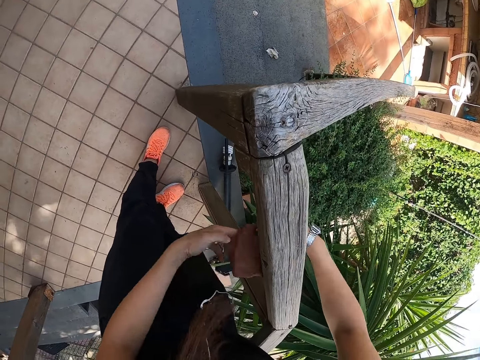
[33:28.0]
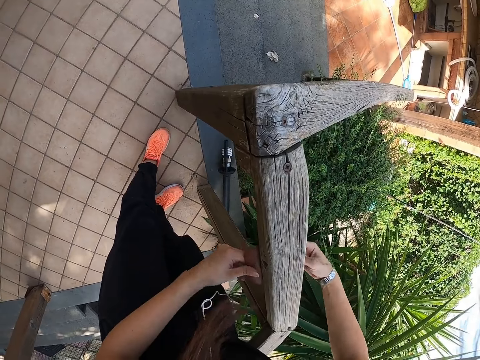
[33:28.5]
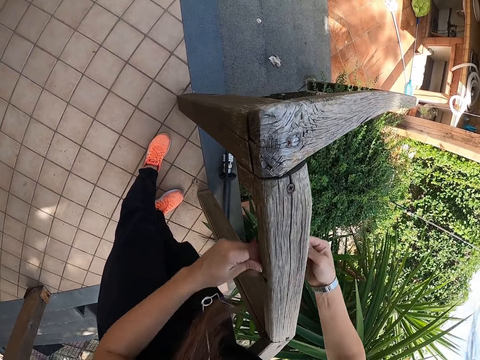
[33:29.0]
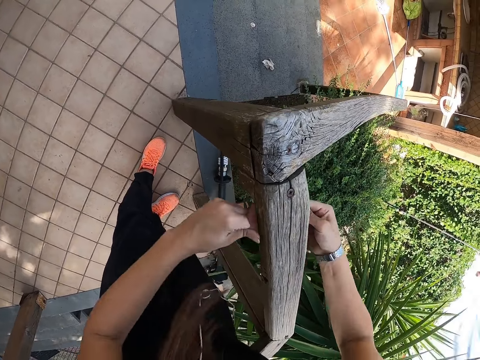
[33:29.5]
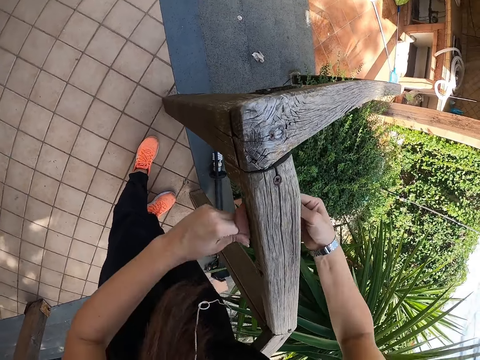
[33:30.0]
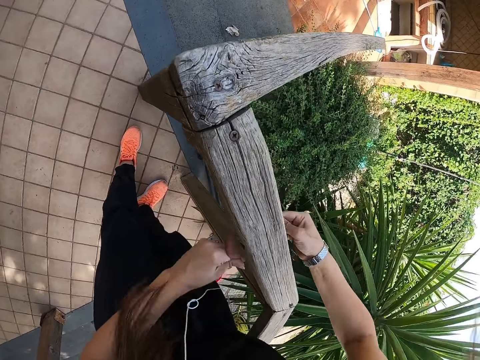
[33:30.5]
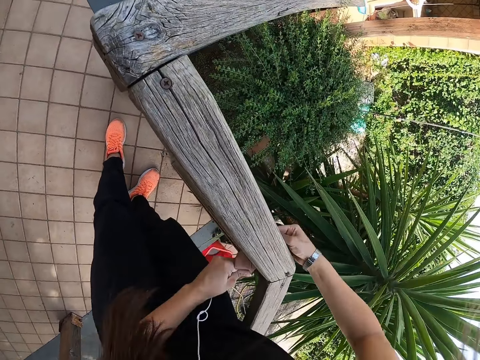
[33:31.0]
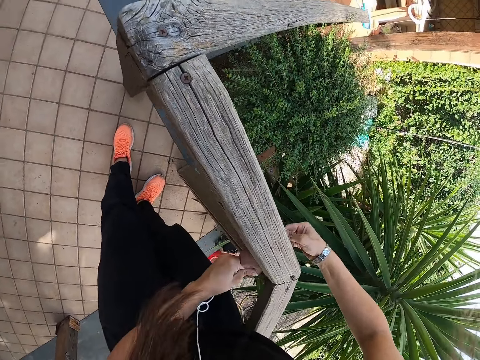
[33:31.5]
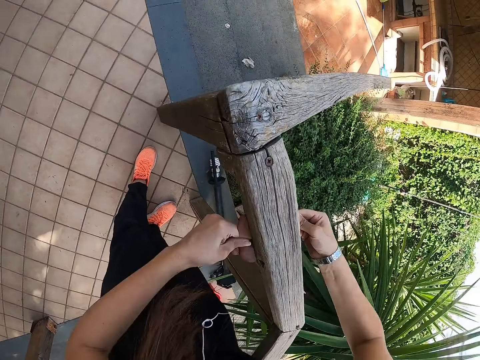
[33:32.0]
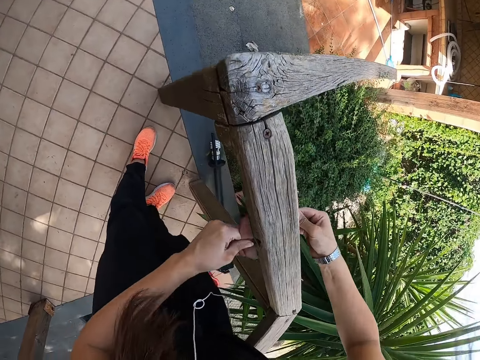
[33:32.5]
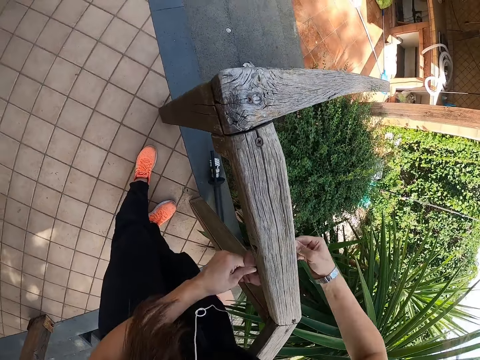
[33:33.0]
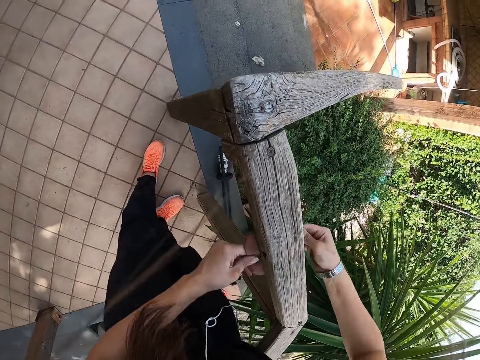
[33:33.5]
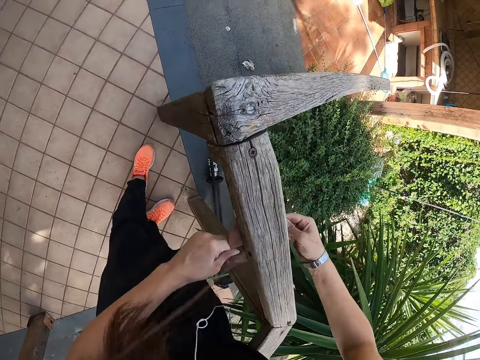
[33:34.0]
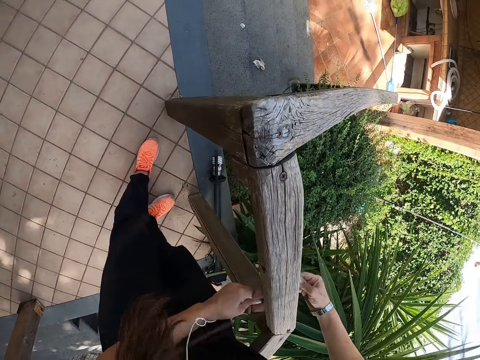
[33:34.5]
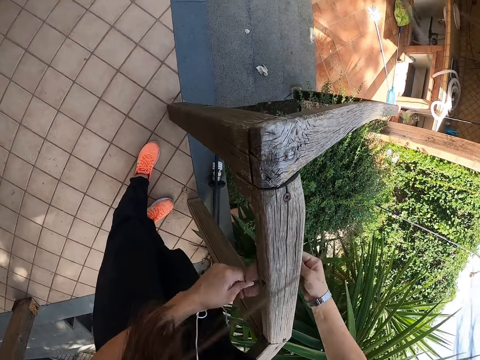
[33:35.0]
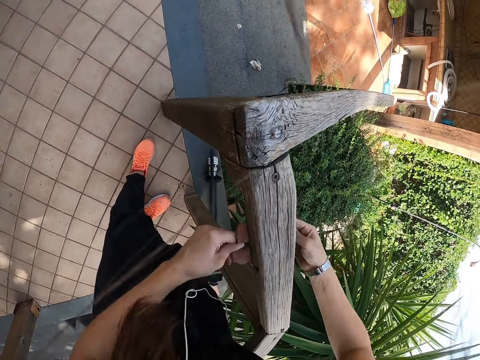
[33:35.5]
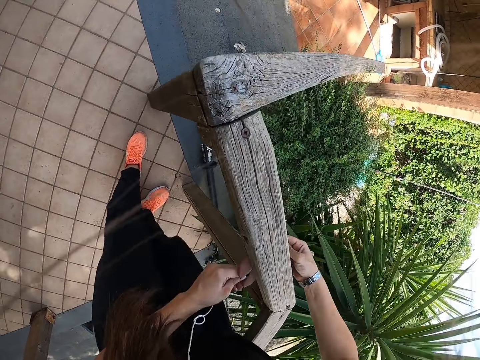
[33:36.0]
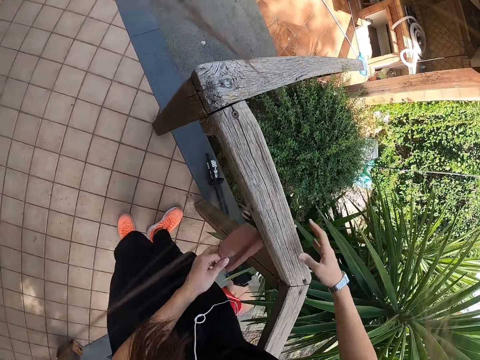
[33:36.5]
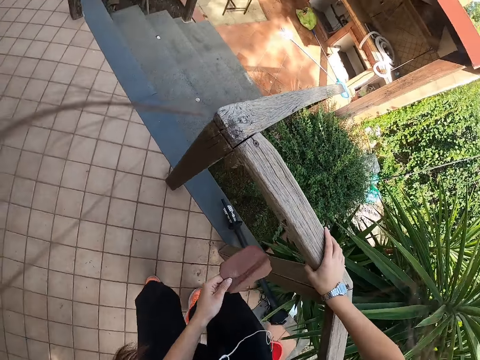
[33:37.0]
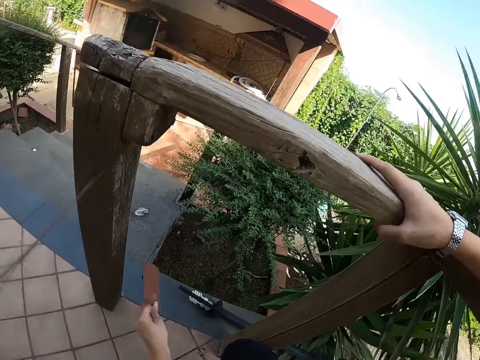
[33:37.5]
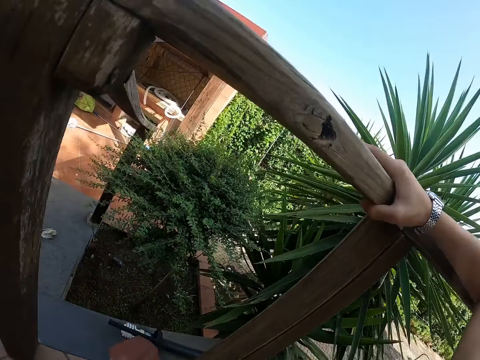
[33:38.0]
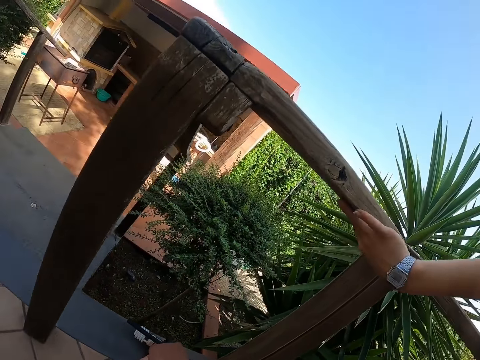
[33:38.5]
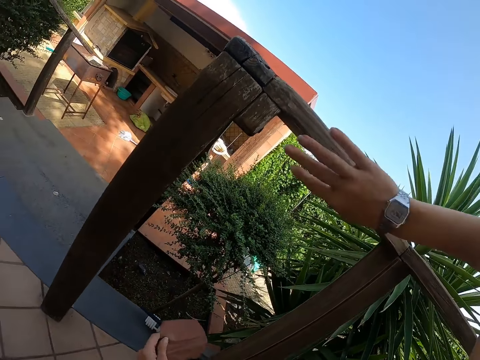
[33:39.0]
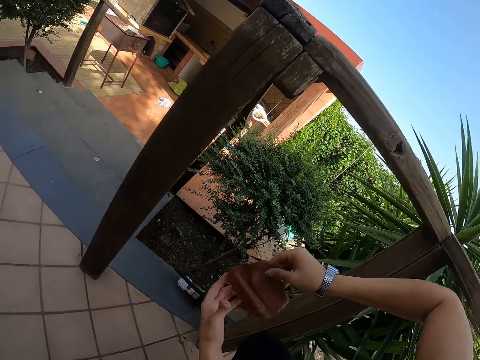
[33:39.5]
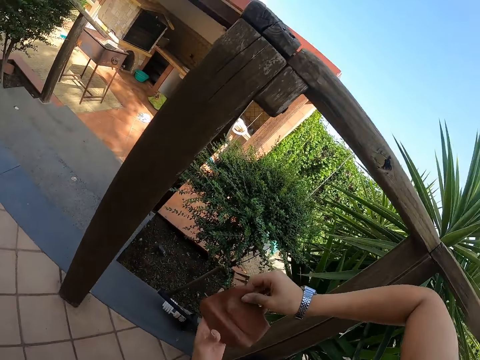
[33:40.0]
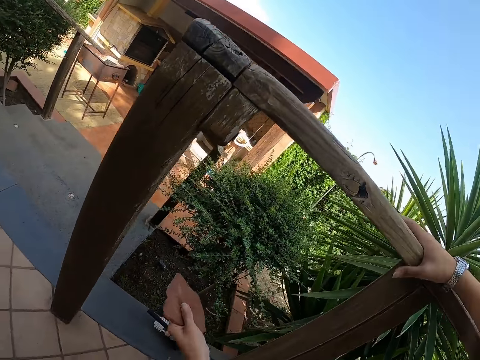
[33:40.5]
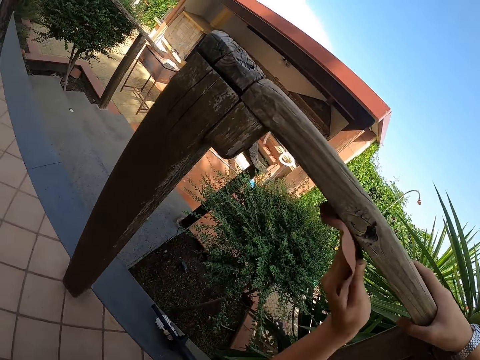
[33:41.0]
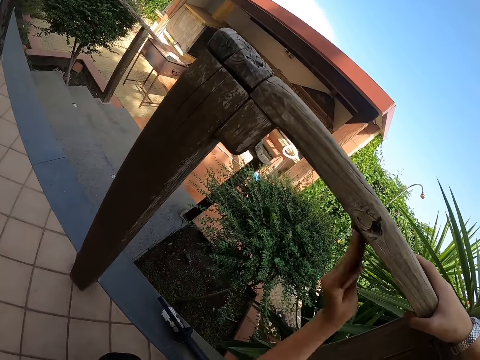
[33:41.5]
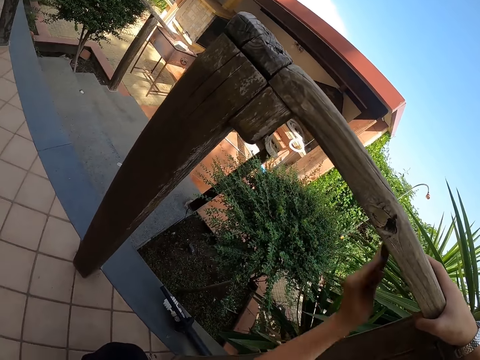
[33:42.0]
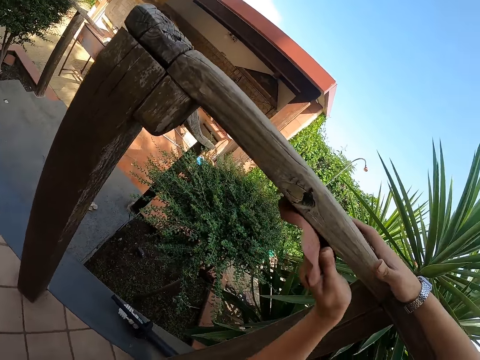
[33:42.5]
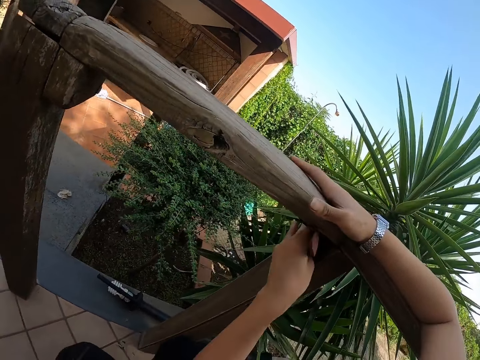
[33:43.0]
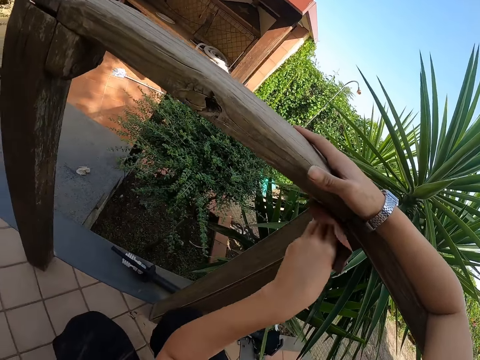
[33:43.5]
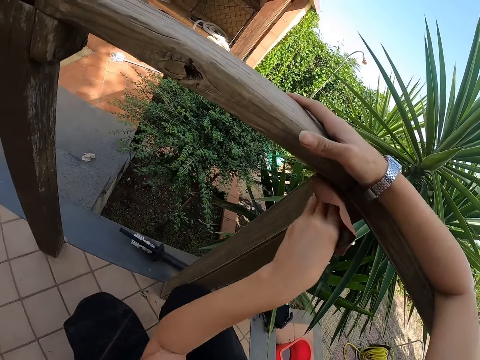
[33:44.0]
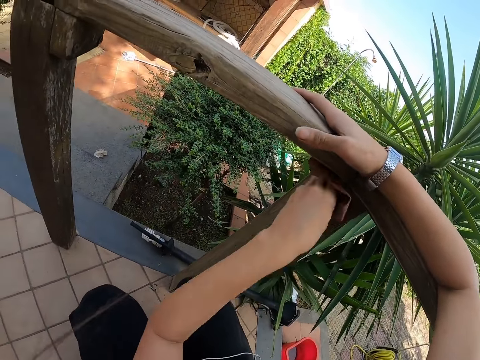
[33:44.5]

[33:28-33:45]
The camera wearer squats. They hold the wood with the right hand and feel the wood with the right hand. They turn the sandpaper with both hands. They hold the right hand on the wood. They smoothen the wood with the sandpaper, with the left hand.

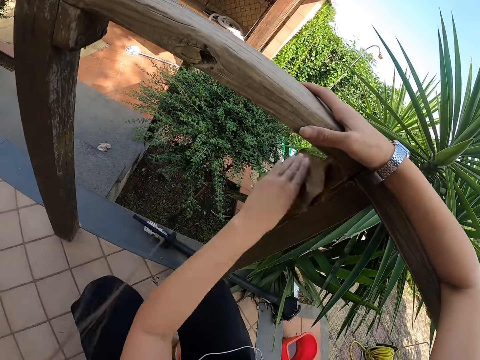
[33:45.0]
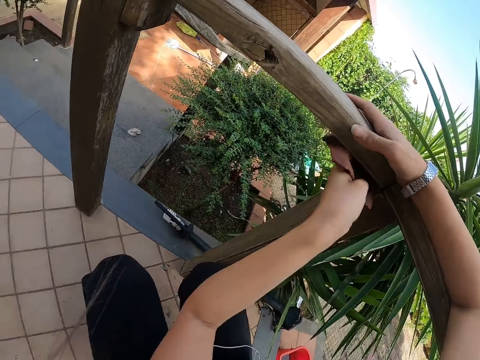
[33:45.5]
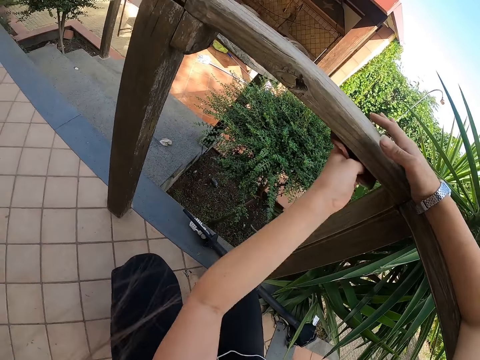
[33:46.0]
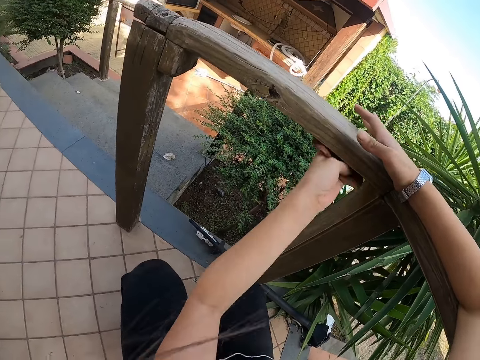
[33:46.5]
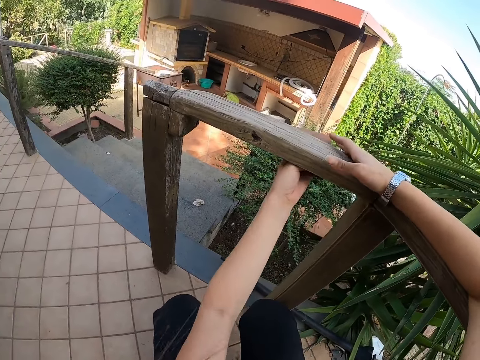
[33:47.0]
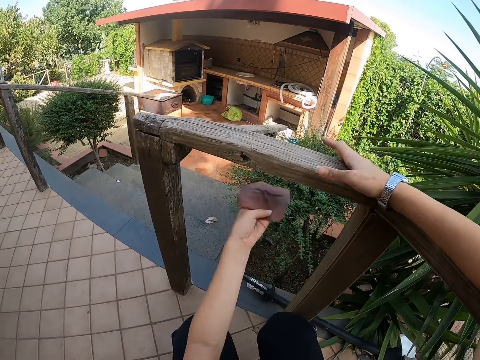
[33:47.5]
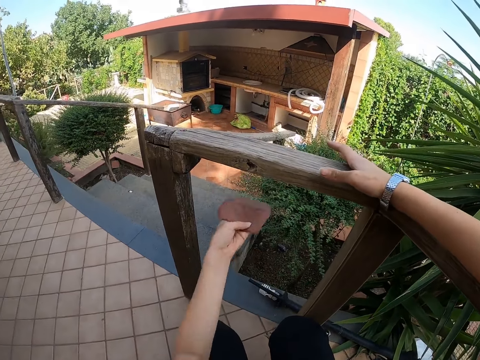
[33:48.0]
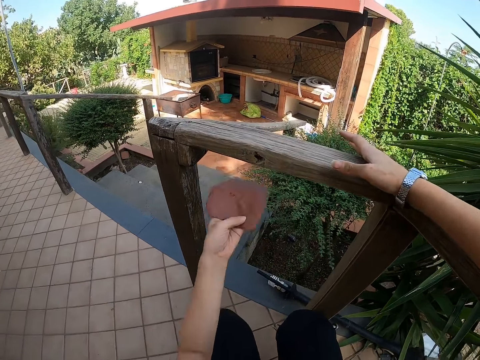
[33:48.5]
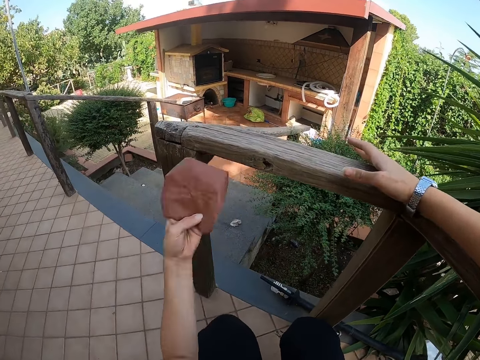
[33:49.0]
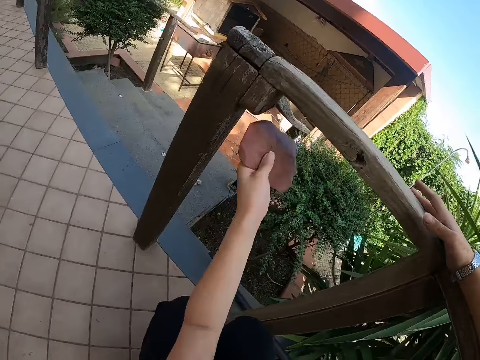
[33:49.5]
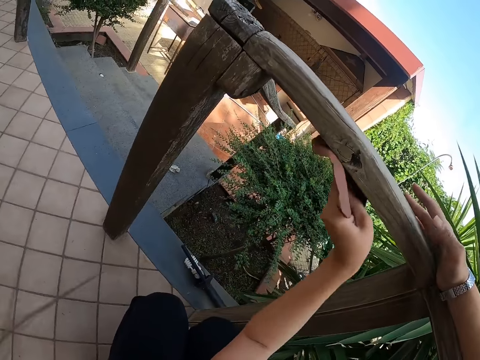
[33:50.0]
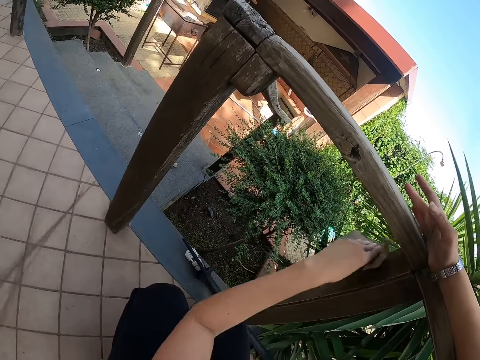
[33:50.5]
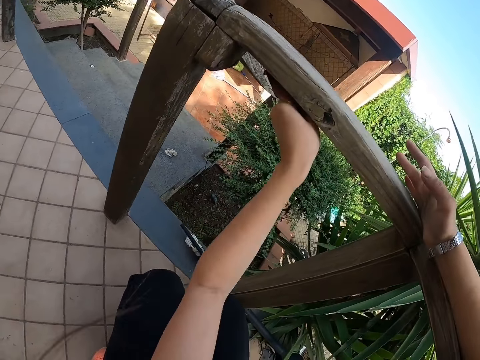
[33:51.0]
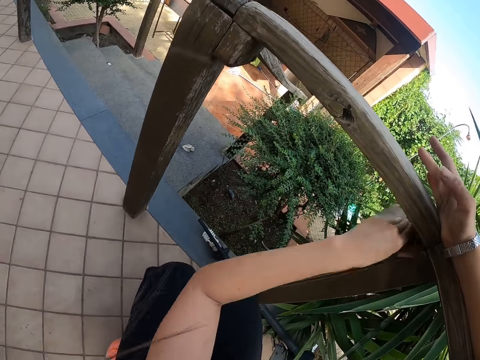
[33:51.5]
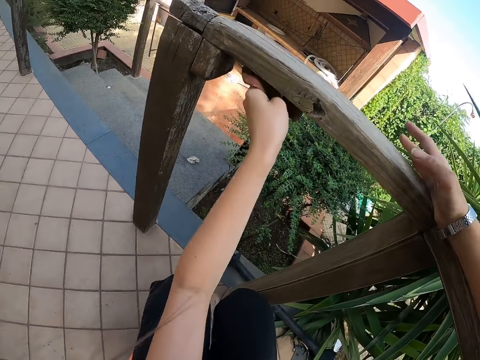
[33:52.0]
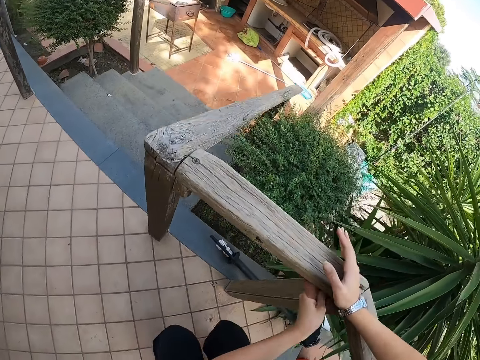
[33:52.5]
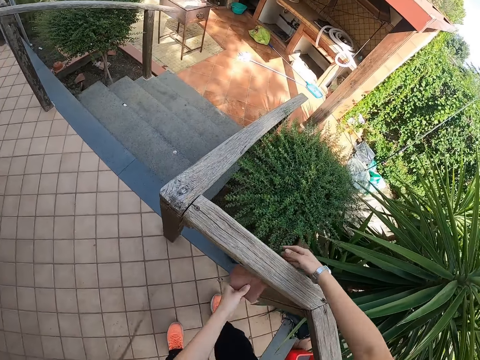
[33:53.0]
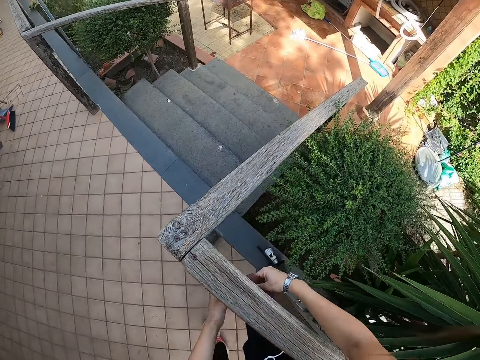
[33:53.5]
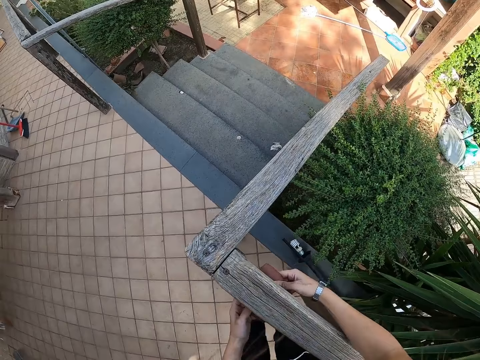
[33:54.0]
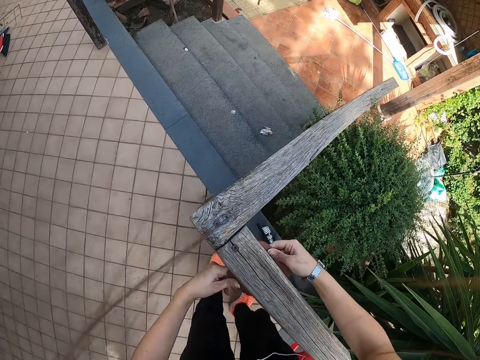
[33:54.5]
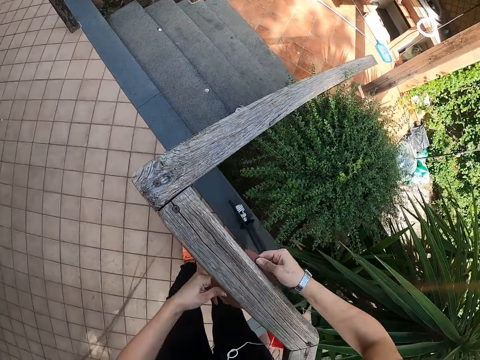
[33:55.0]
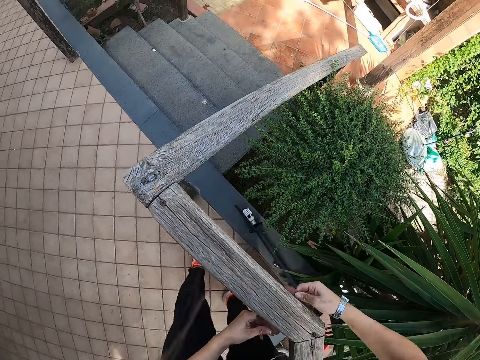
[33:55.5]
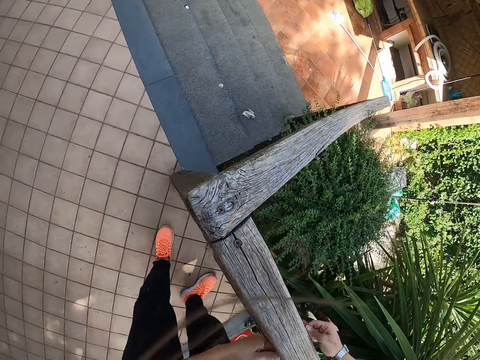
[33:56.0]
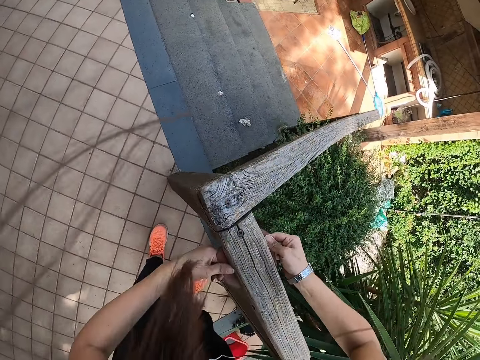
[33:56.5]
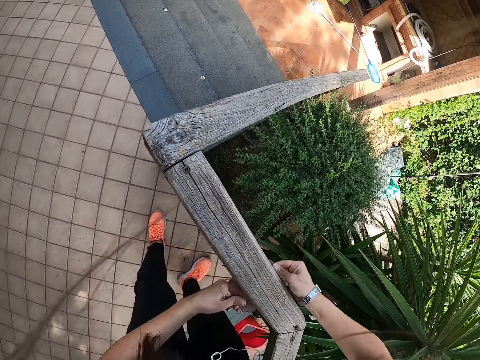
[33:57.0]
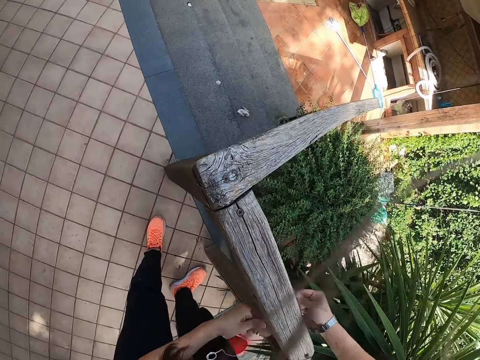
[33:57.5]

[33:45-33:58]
The camera wearer stands. They grab the sandpaper with both hands. They scrub the wood.
